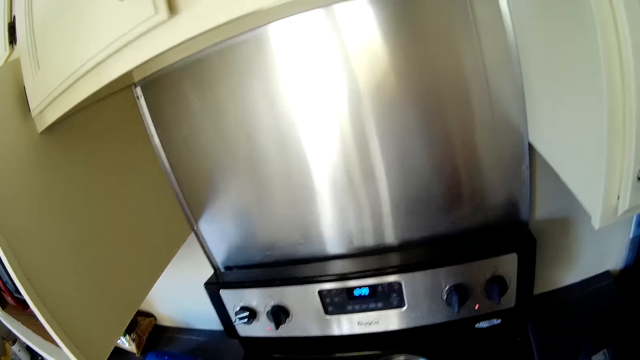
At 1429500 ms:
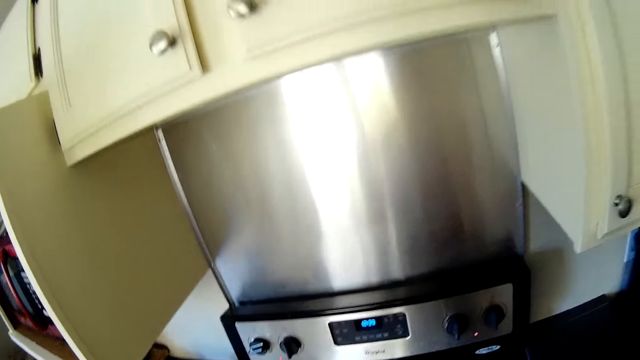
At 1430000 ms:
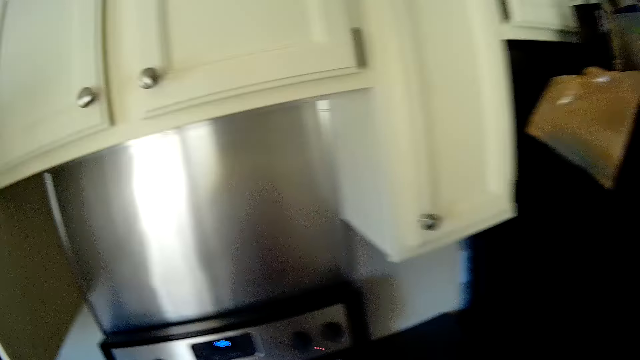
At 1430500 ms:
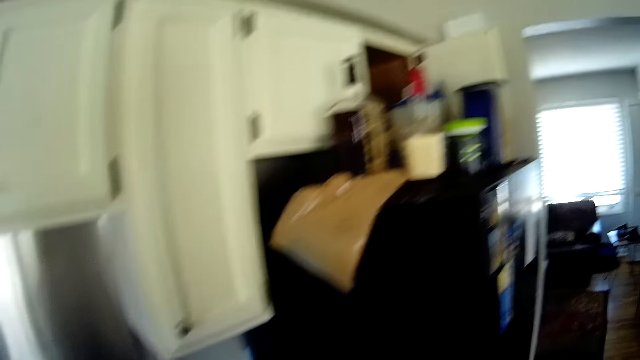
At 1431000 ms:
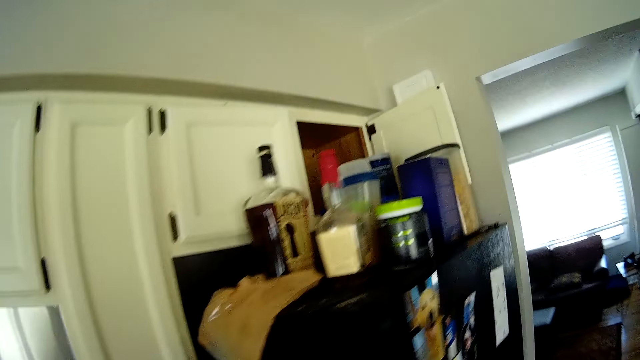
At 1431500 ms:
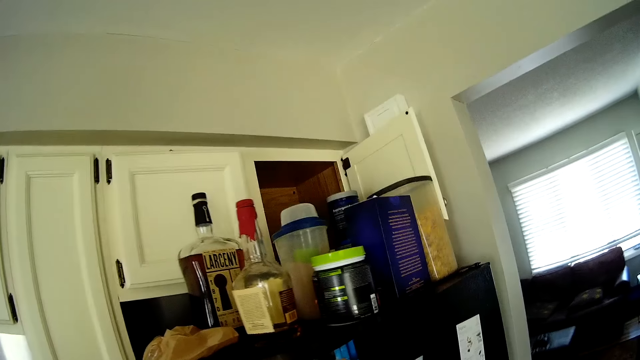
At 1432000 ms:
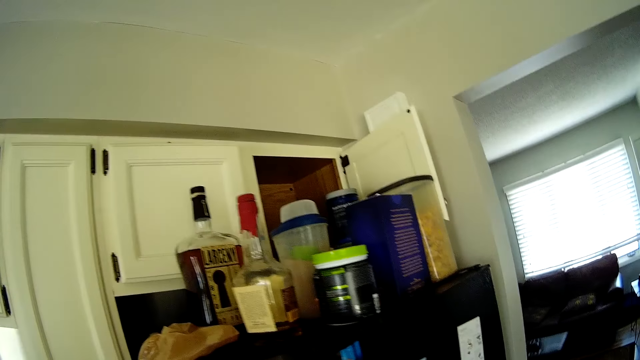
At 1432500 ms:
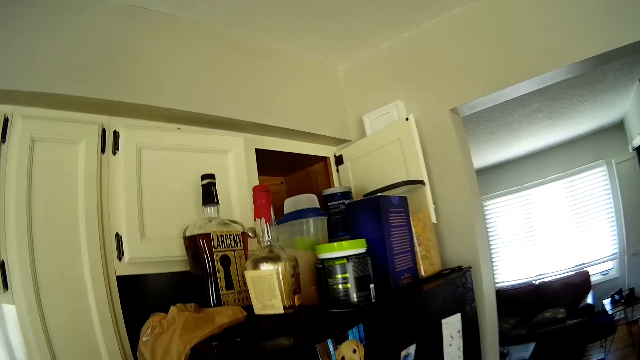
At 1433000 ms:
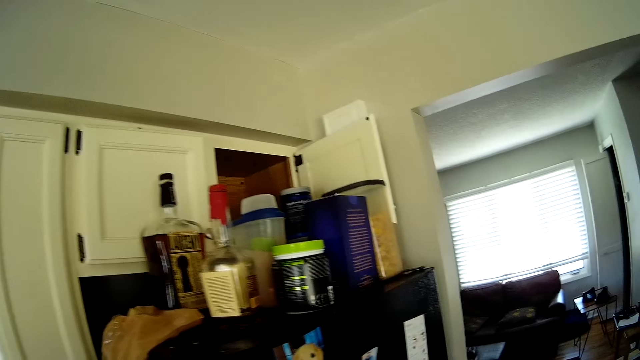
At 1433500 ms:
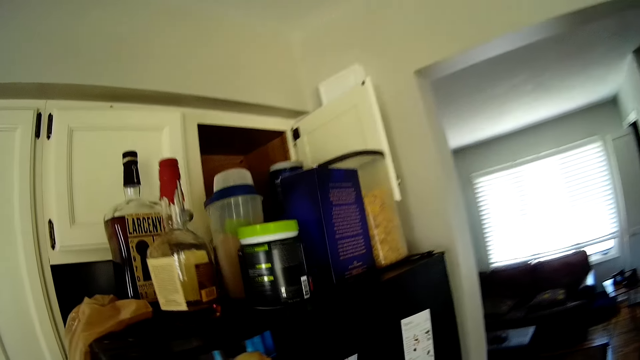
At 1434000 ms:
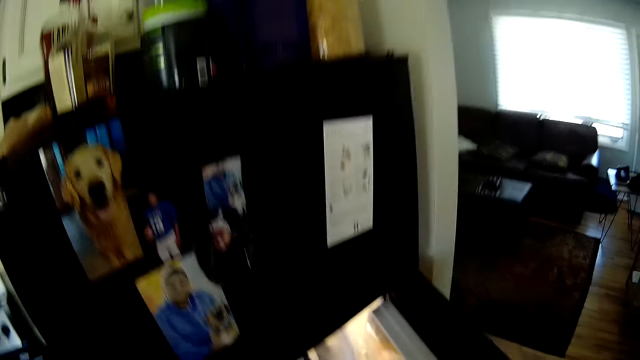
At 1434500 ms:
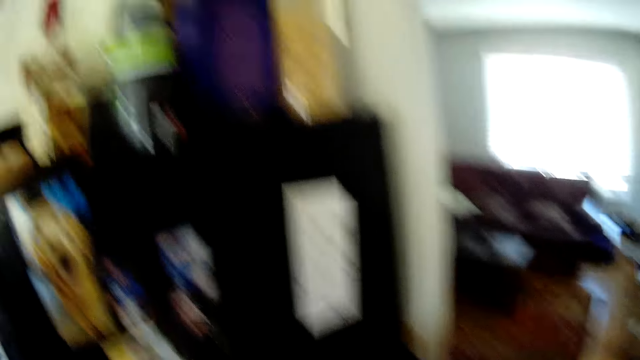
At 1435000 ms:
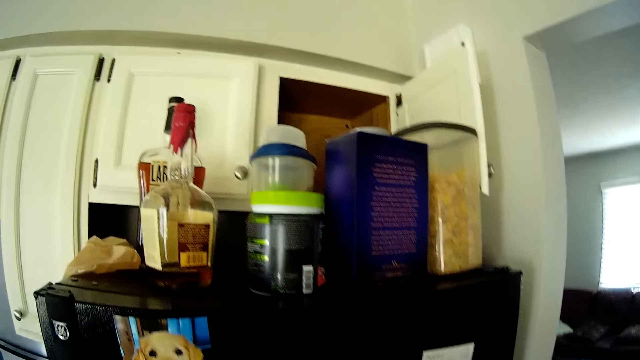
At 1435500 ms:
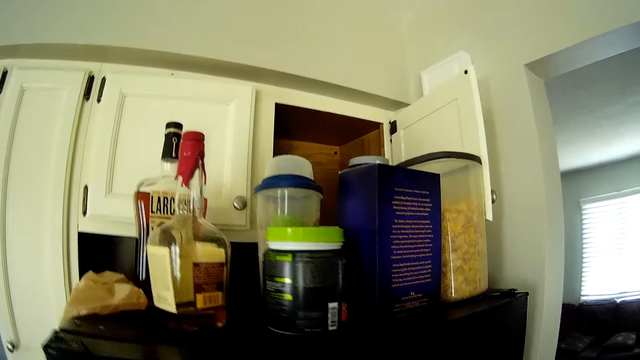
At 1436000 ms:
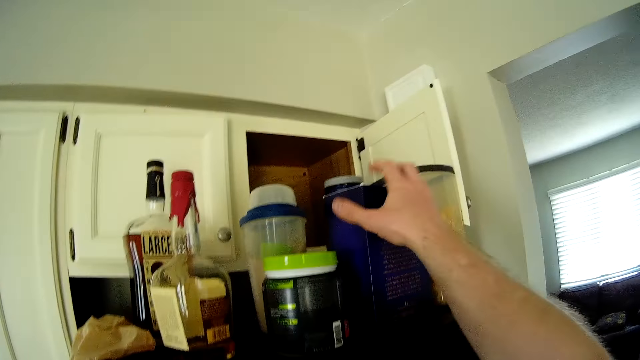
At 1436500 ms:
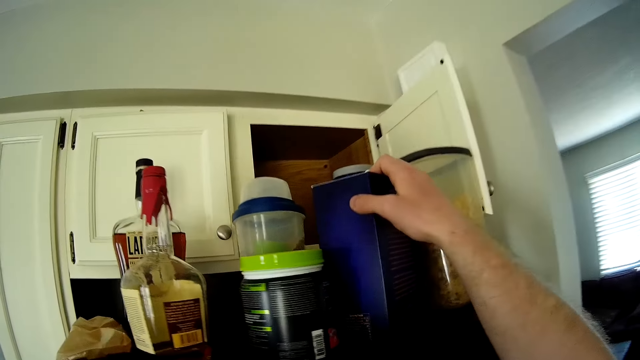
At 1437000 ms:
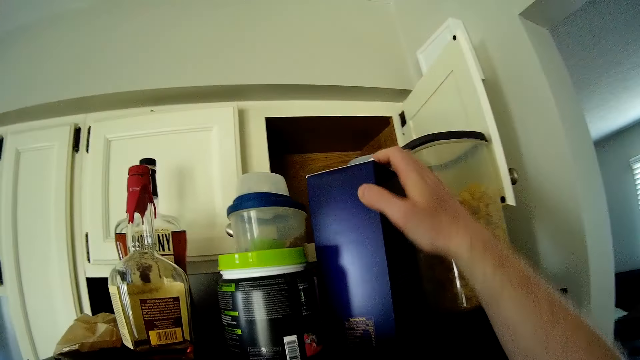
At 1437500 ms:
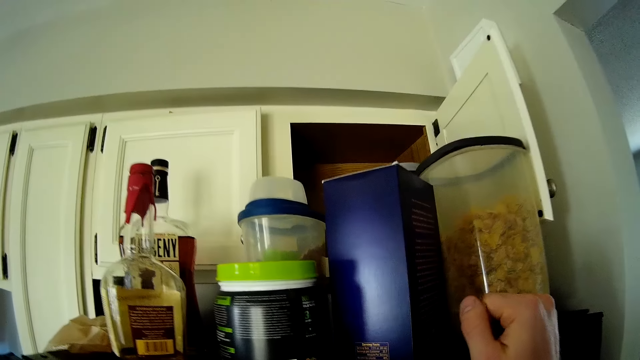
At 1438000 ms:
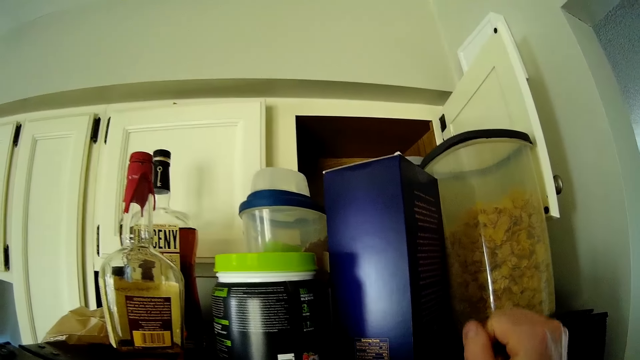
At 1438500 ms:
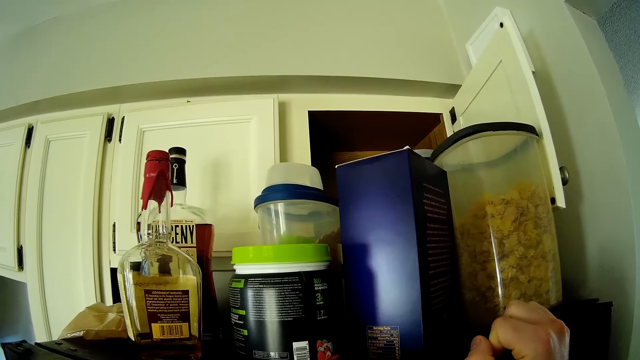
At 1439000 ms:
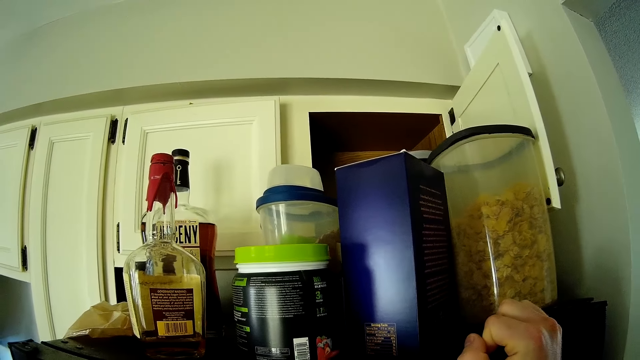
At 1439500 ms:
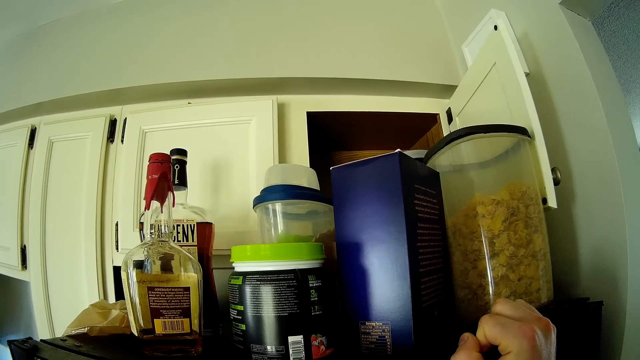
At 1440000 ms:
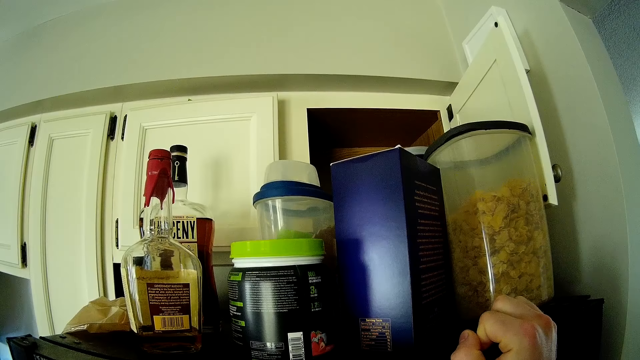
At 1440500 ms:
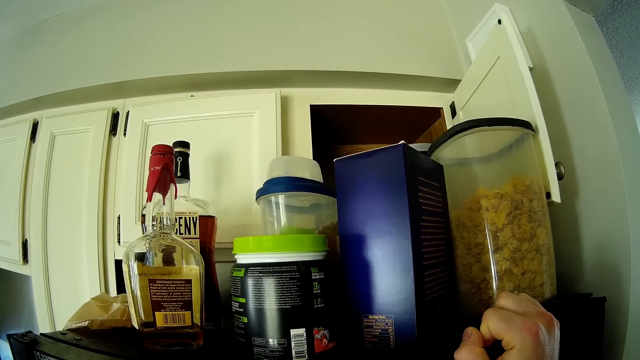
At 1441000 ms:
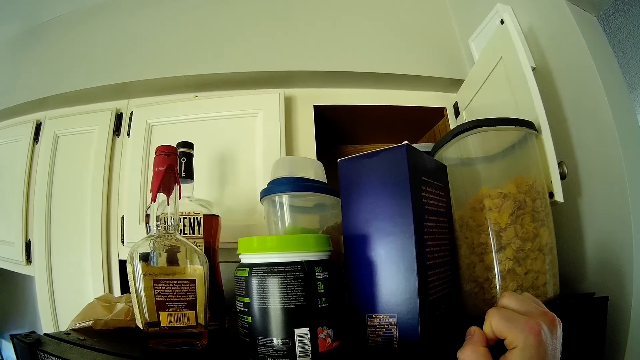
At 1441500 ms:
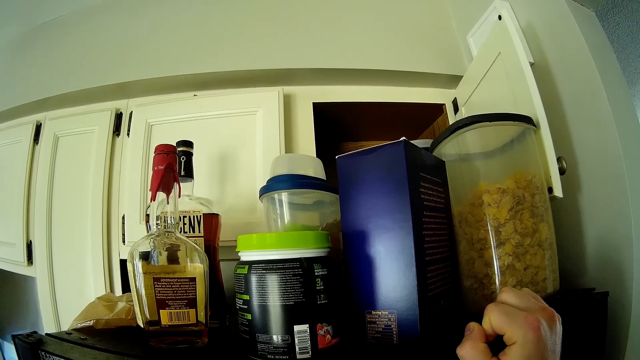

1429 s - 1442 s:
The camera wearer moves around the kitchen. He stares at the fridge. He turns a tin on the fridge. He readjusts a paper box on the top of the fridge with his right hand. He stares at the tin on the fridge. He holds the top of the fridge with his right hand.

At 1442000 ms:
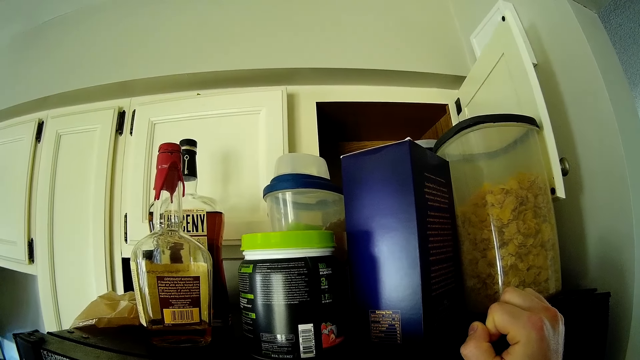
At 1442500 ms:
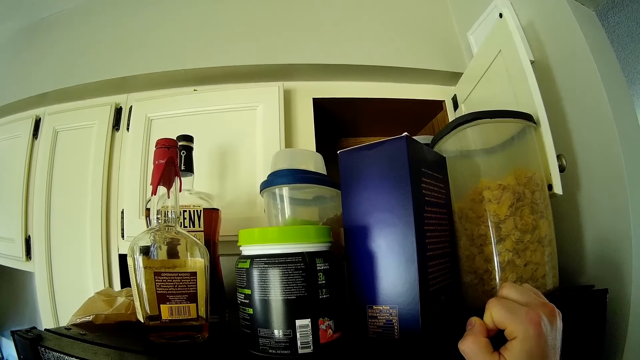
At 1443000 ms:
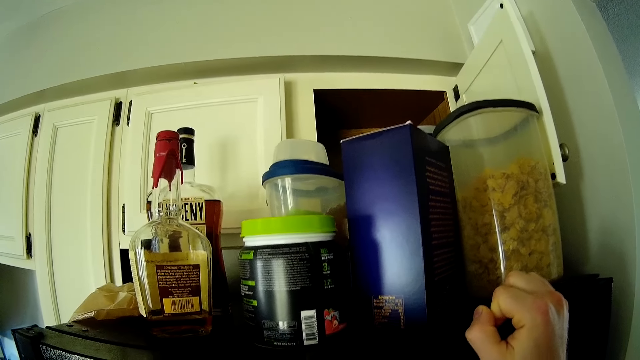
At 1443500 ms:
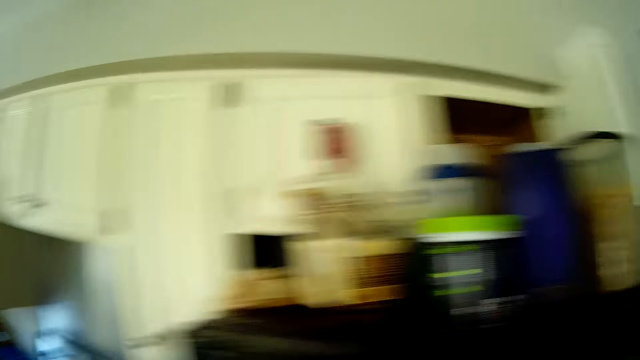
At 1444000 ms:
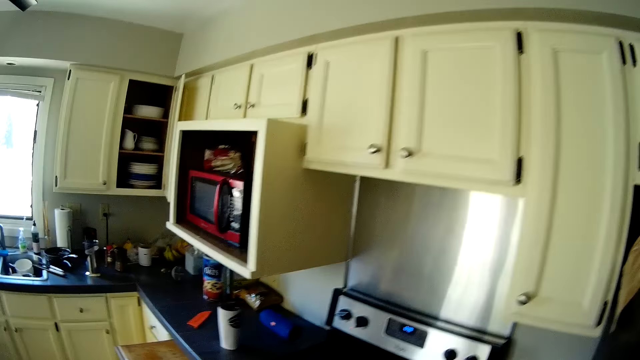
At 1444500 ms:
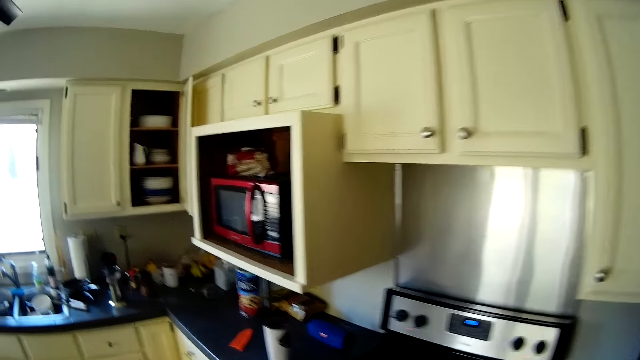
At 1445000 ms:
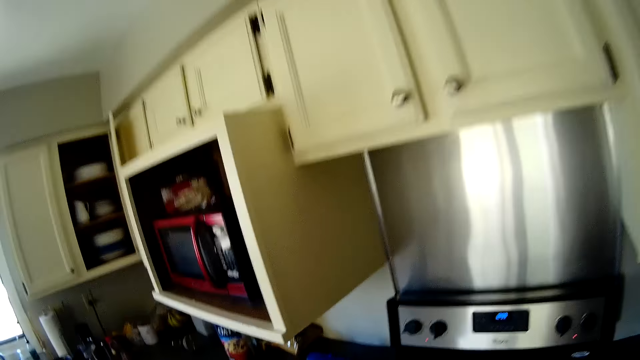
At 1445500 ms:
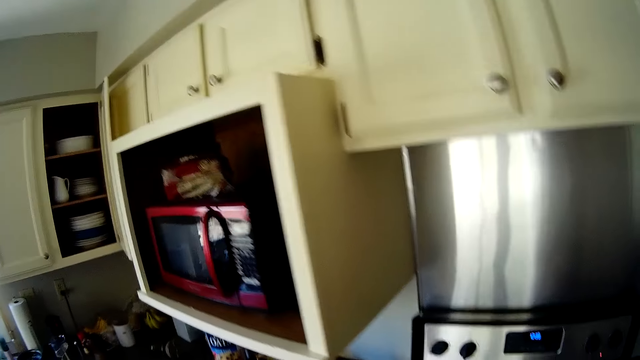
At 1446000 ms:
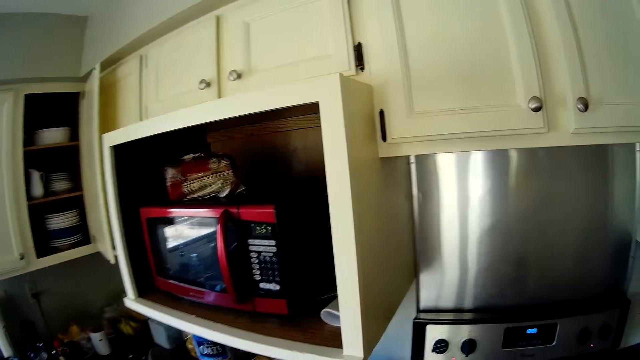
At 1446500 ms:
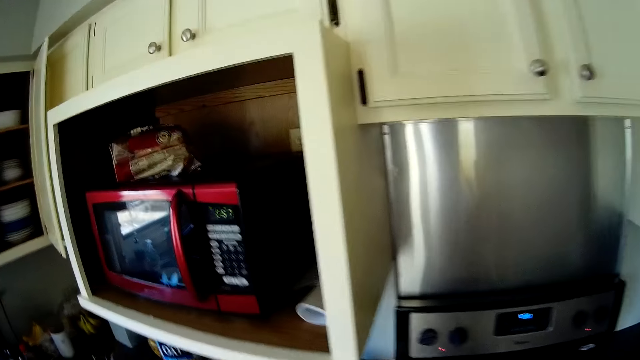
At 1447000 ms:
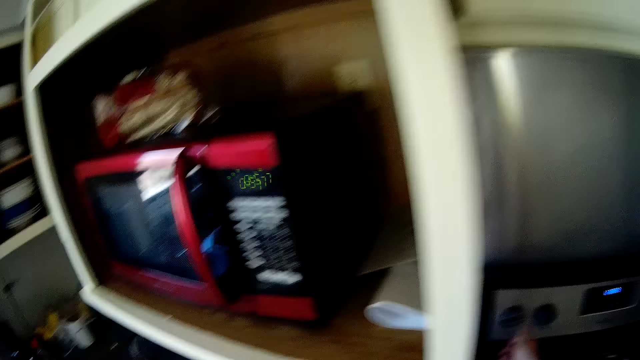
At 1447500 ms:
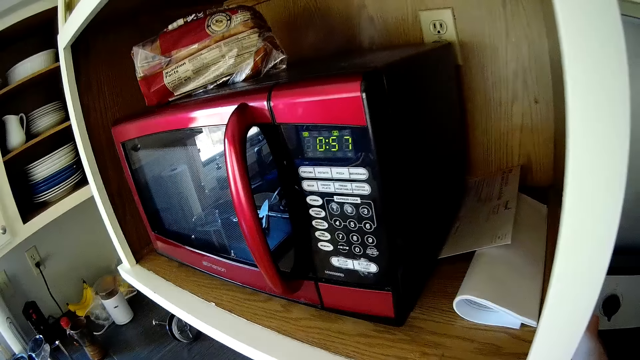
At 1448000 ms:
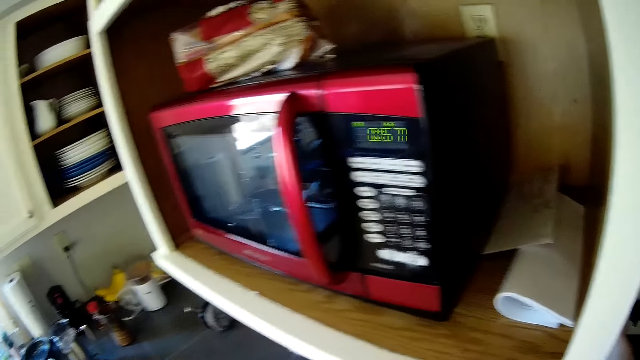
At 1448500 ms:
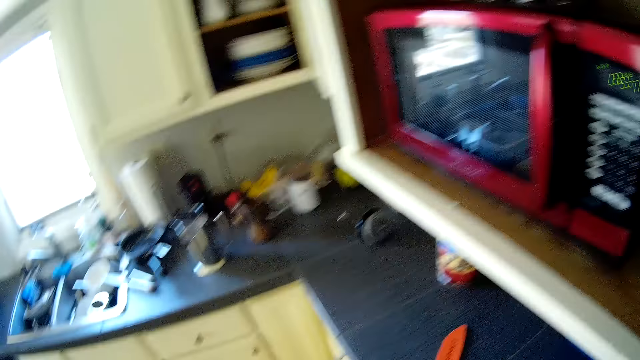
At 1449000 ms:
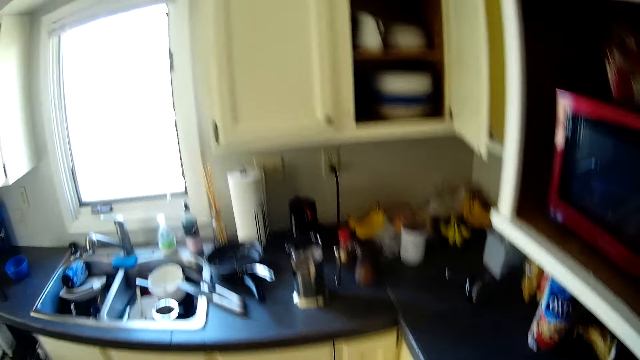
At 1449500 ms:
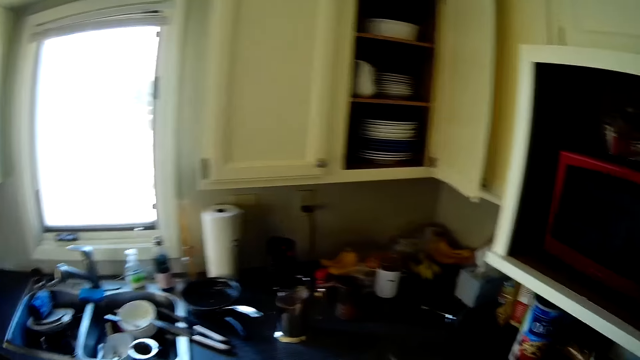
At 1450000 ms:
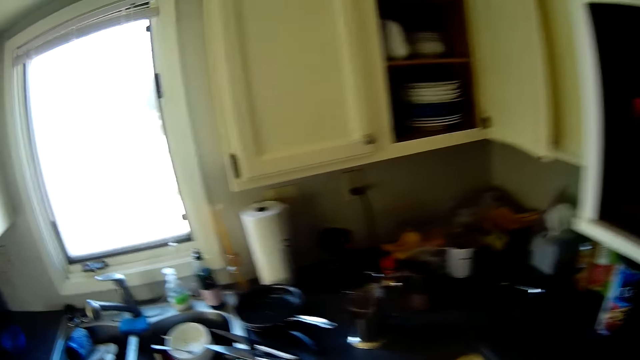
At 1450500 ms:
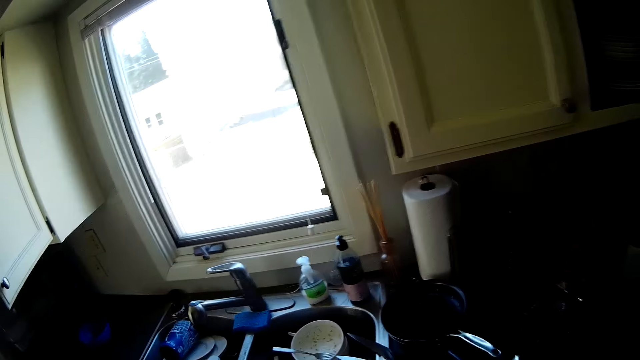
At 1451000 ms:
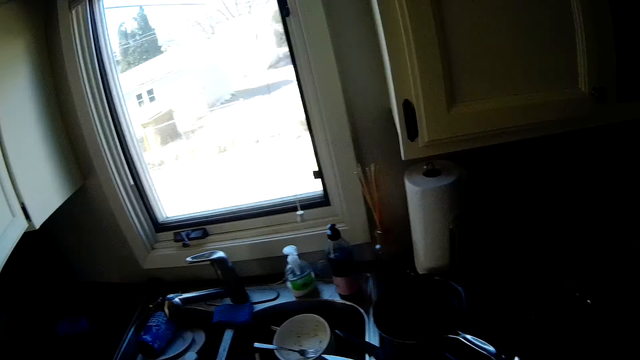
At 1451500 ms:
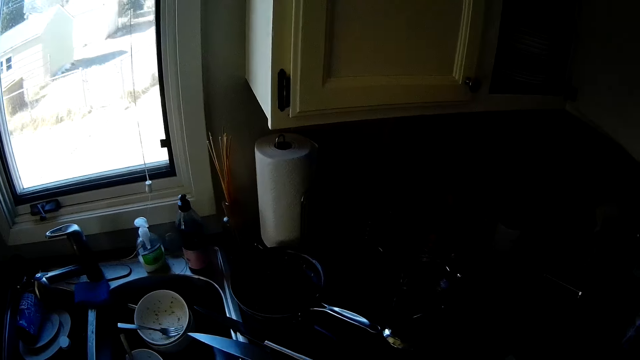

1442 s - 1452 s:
The camera wearer moves around the kitchen.
